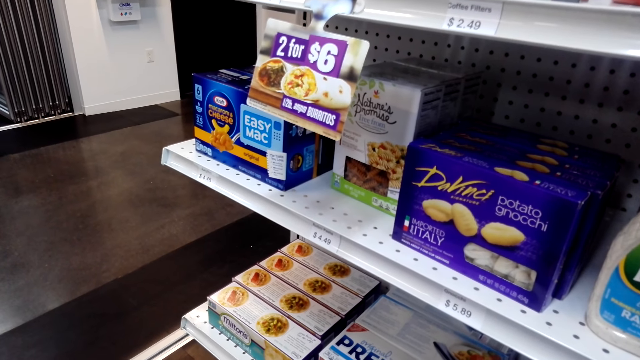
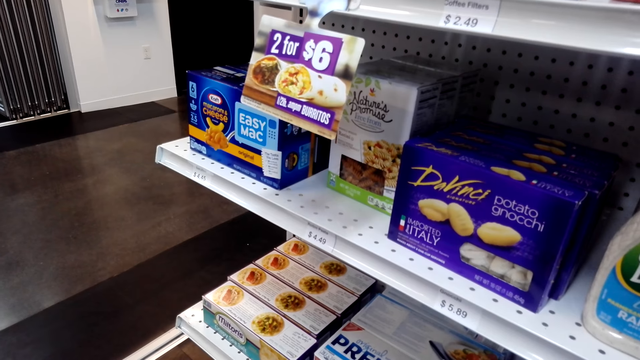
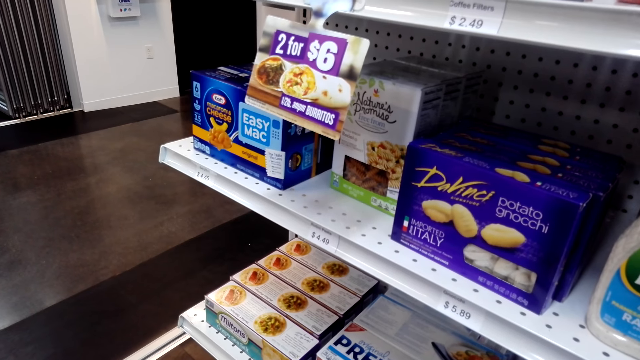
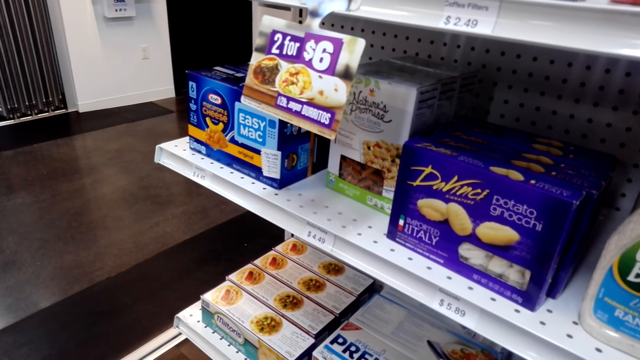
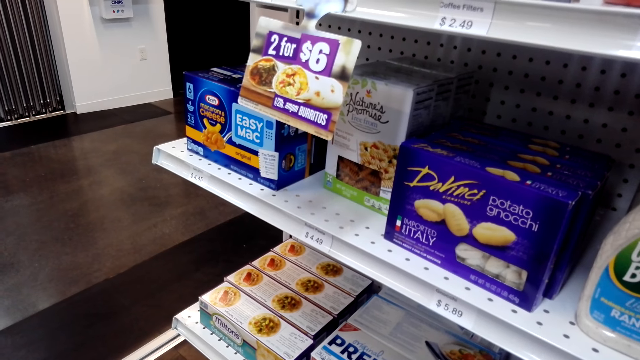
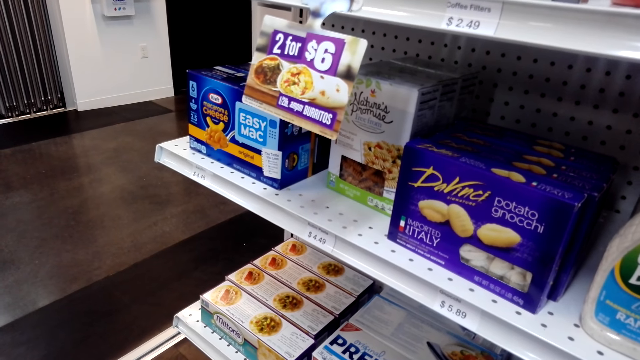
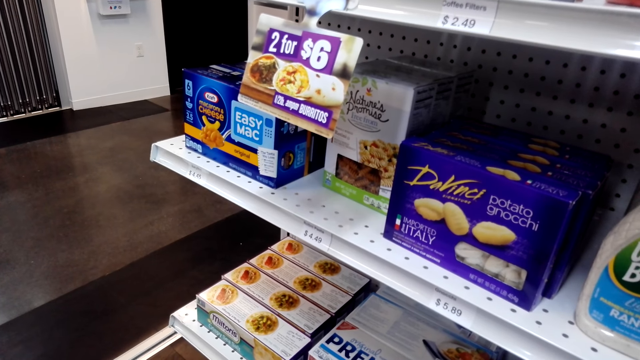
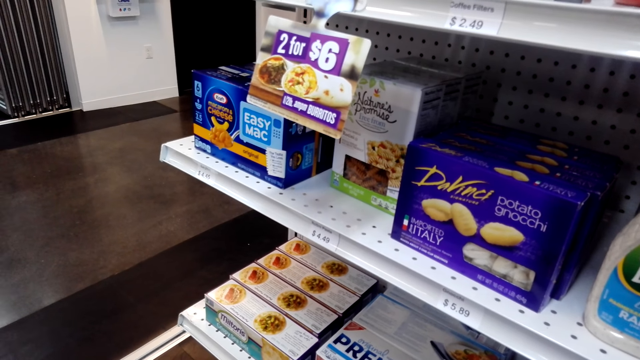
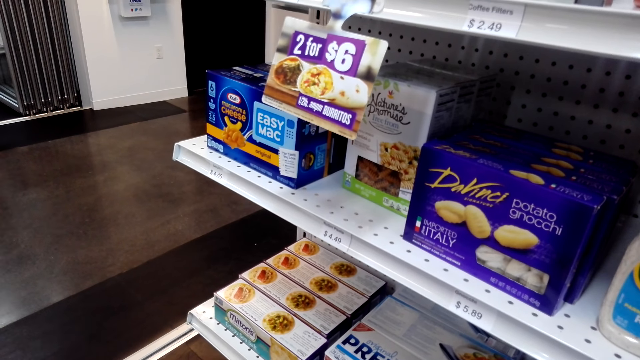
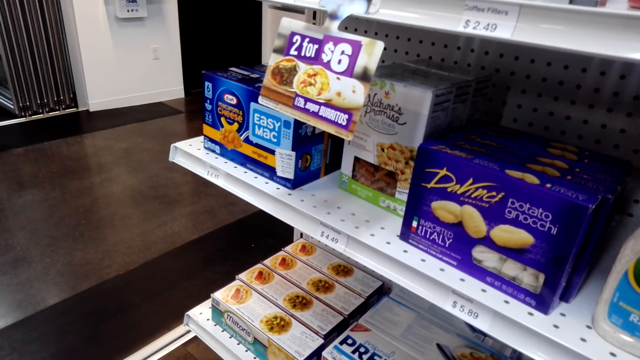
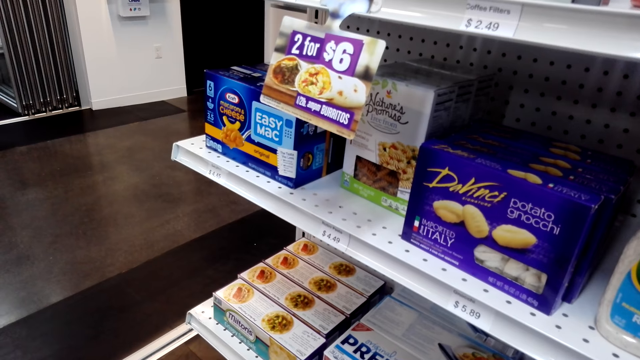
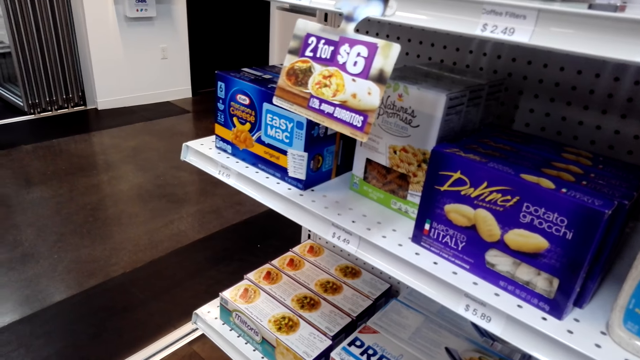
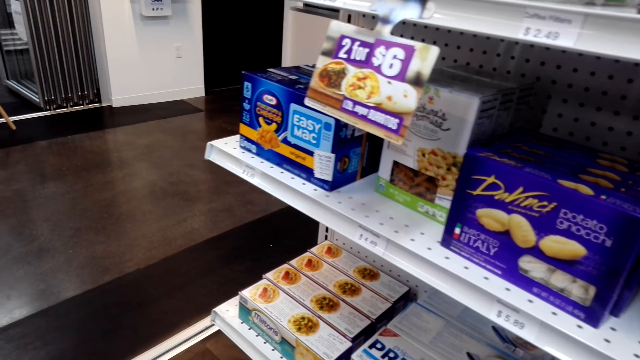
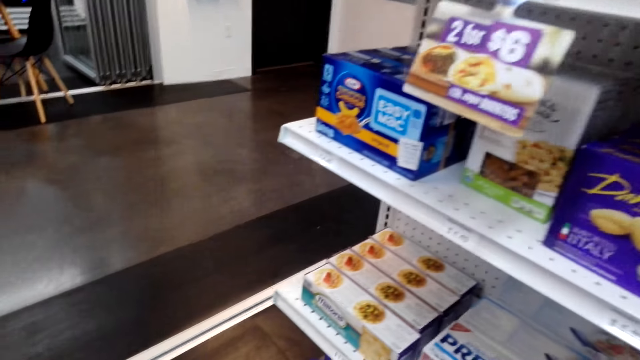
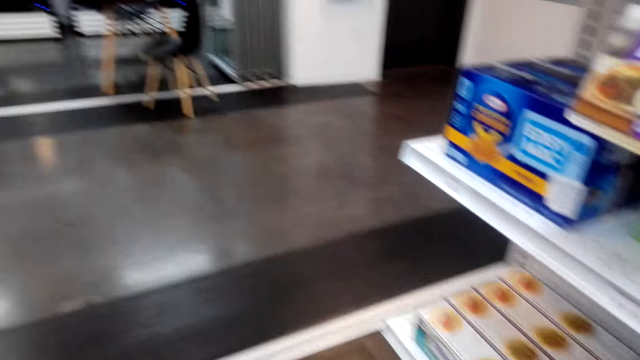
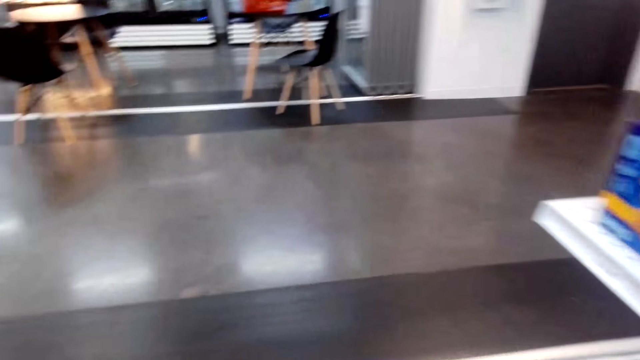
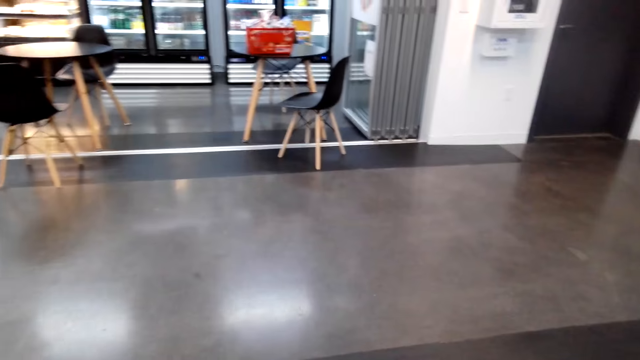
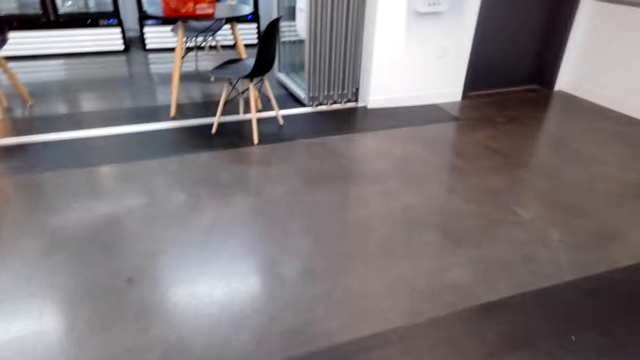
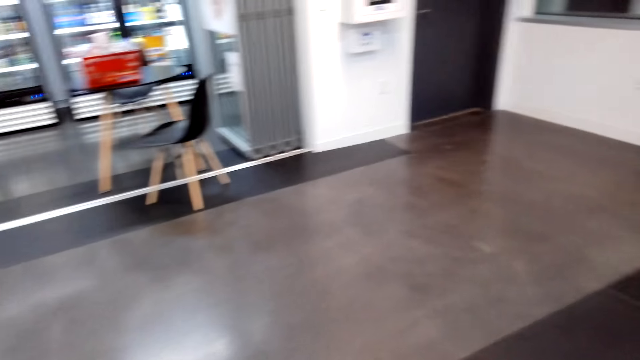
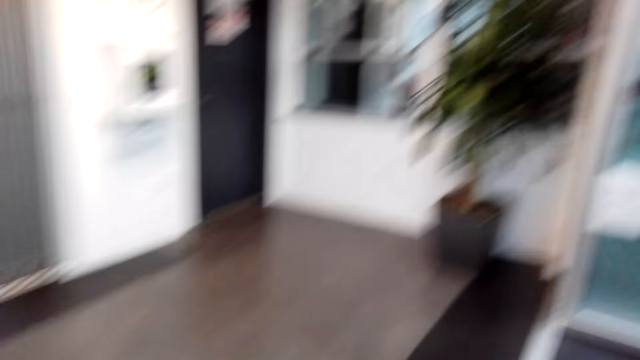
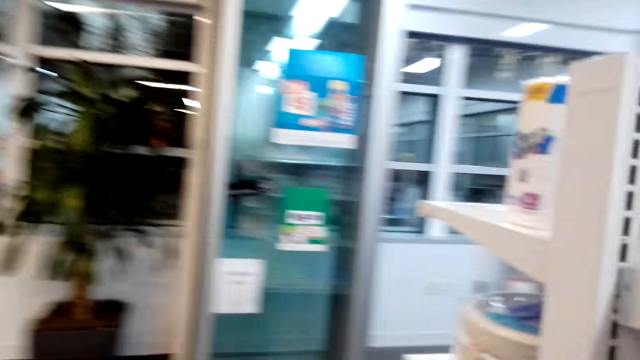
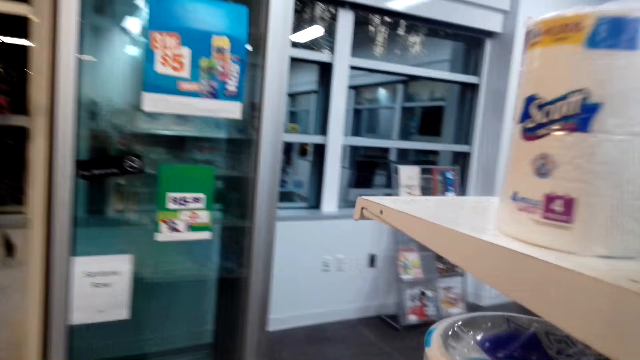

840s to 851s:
The camera wearer walks around.

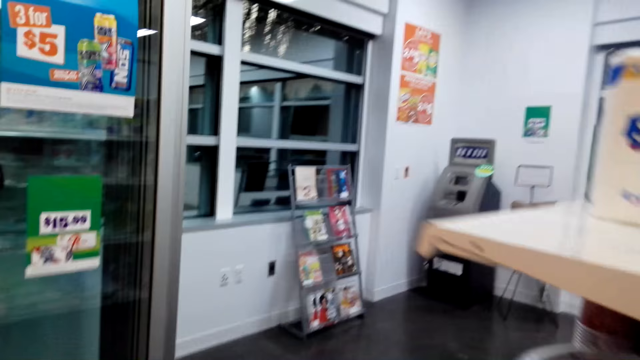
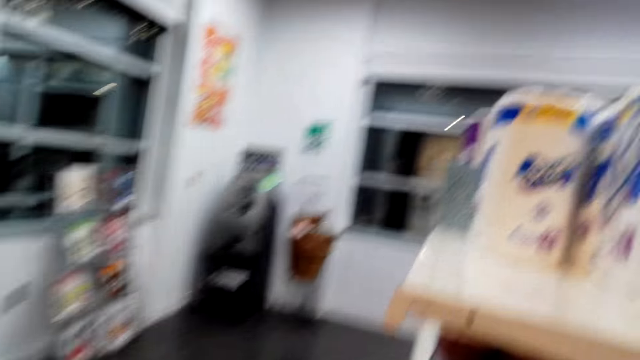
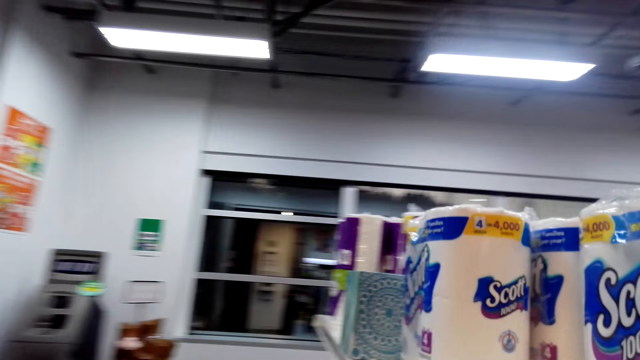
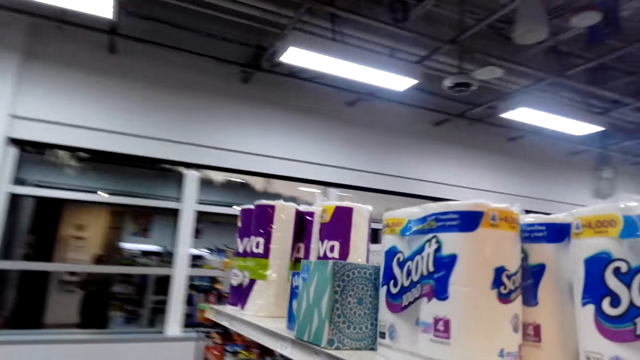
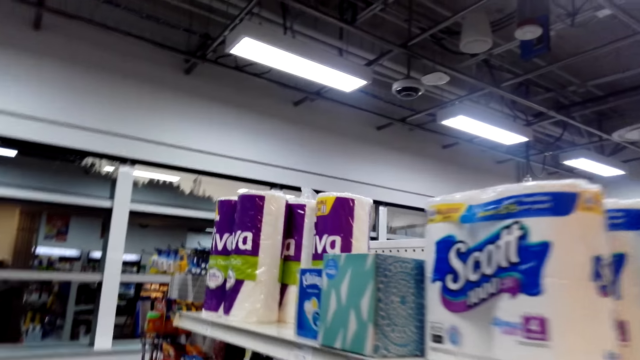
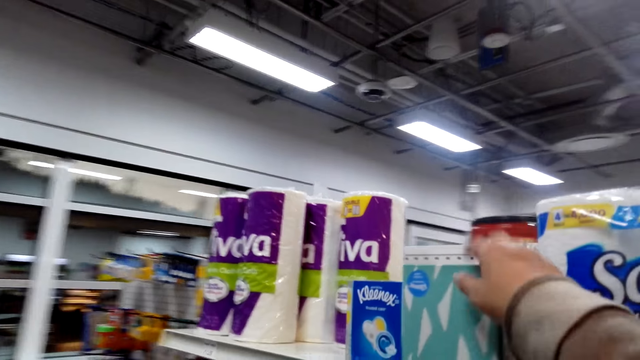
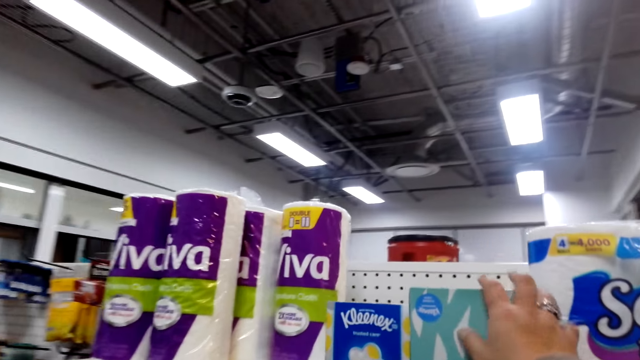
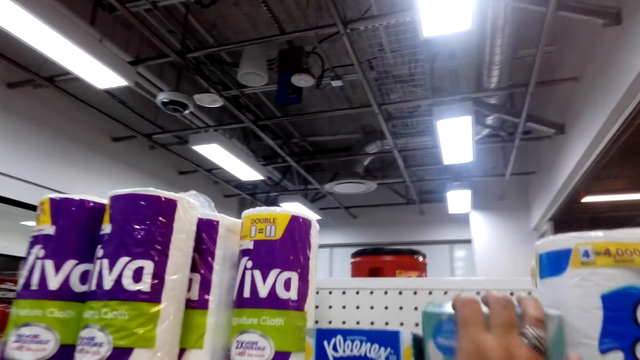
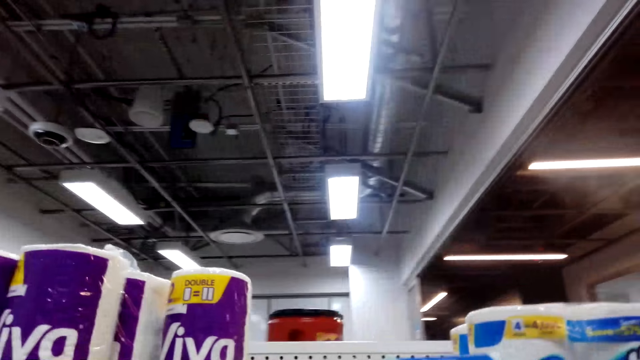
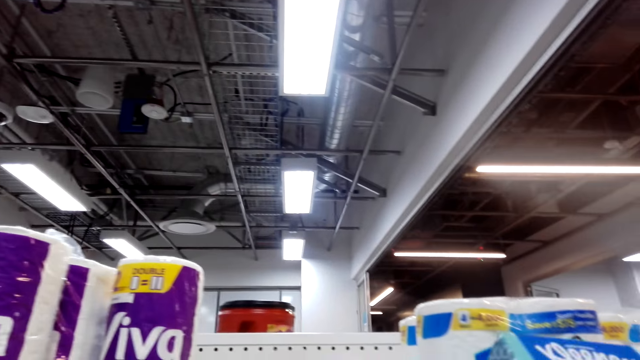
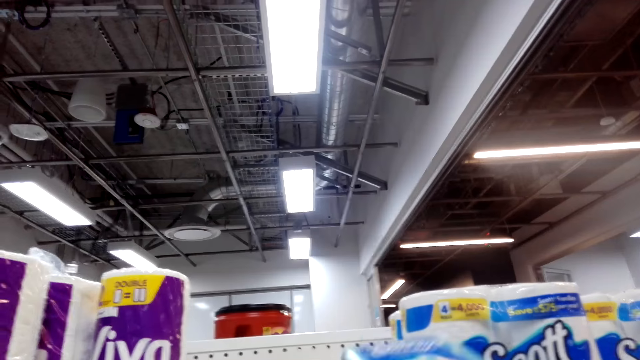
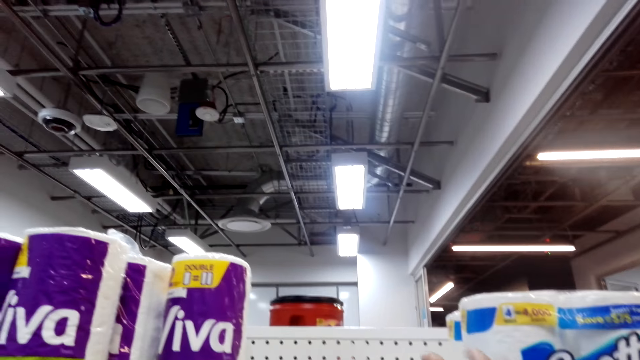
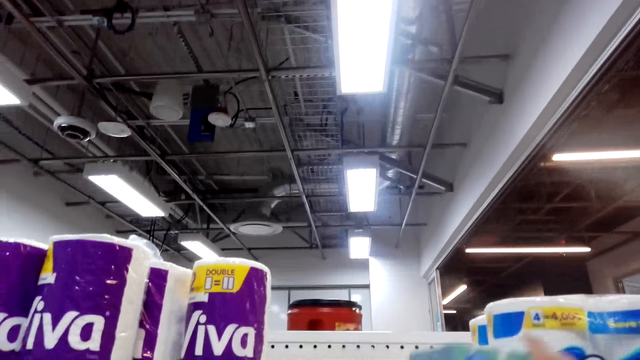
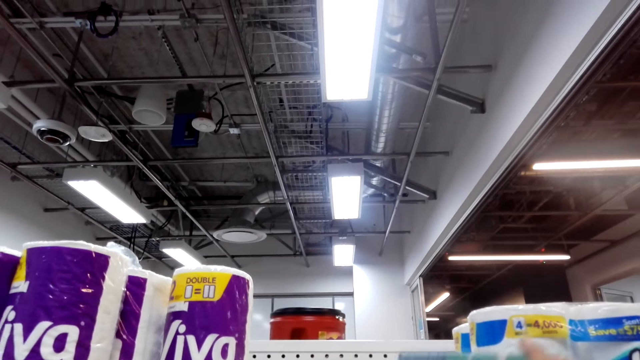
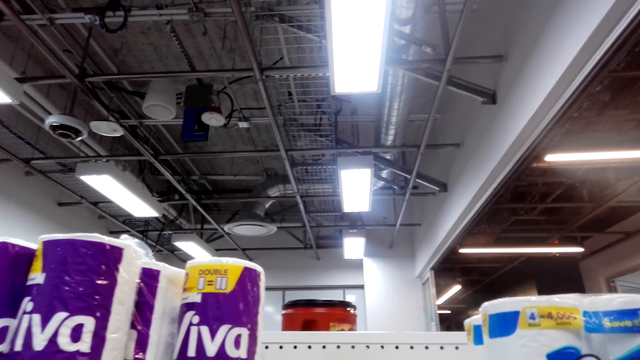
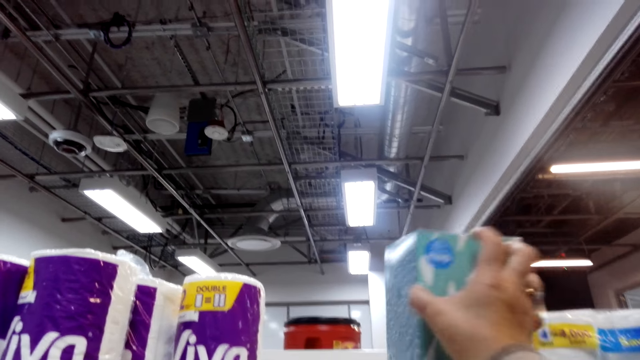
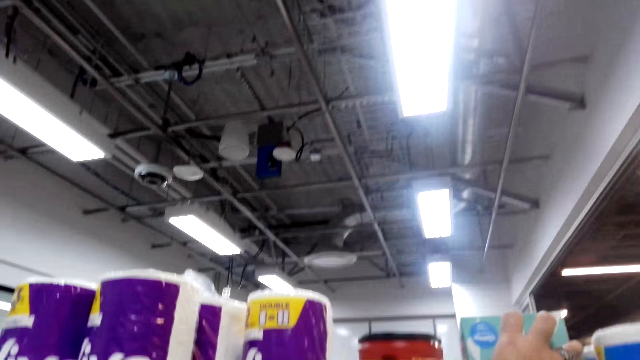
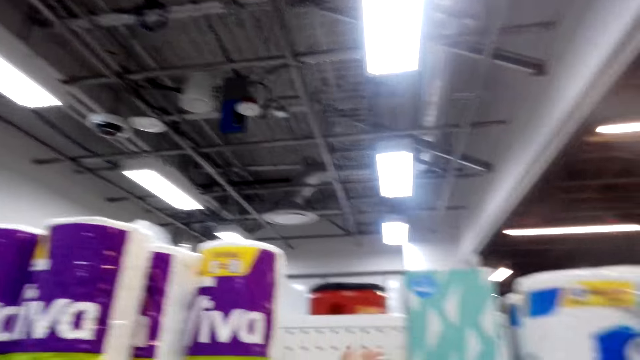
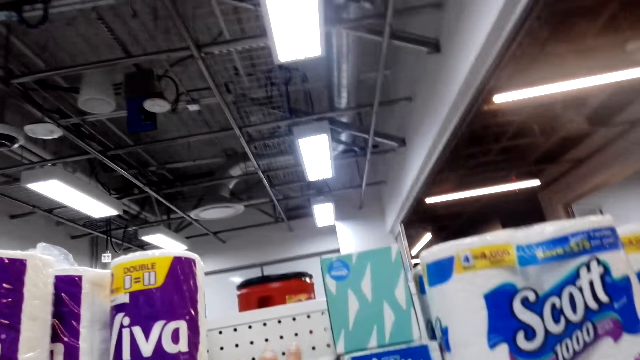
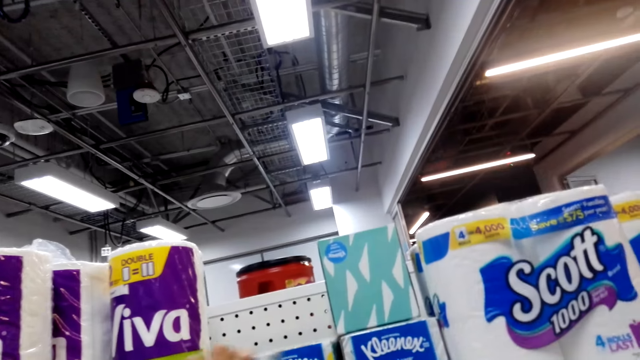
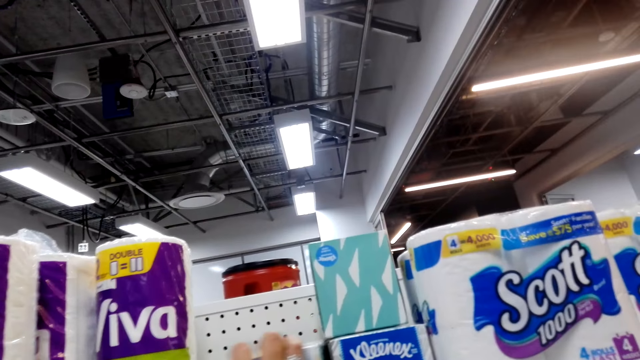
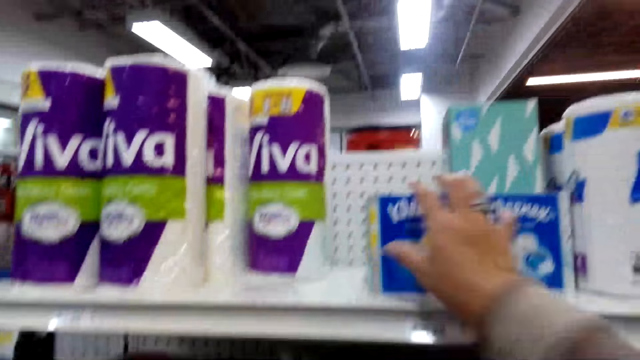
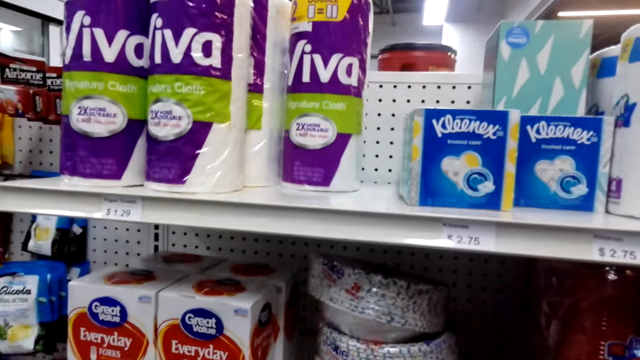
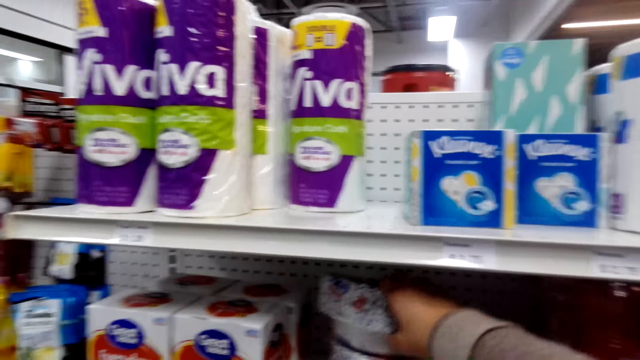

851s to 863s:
The camera wearer picks a serviette box from the shelf. They return the serviette box on the shelf. They touch items on the shelf.
